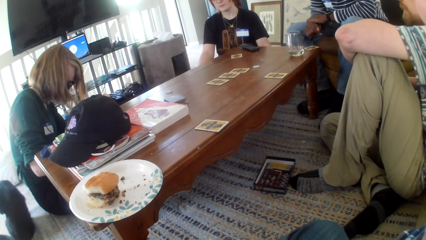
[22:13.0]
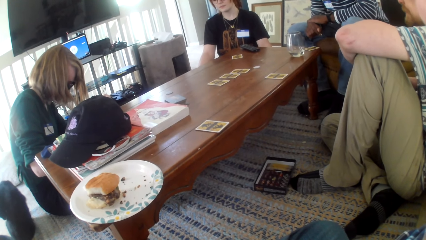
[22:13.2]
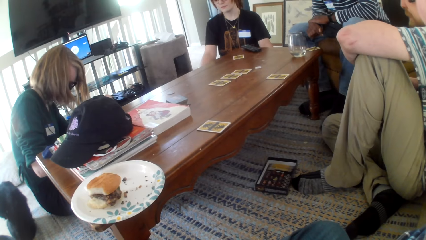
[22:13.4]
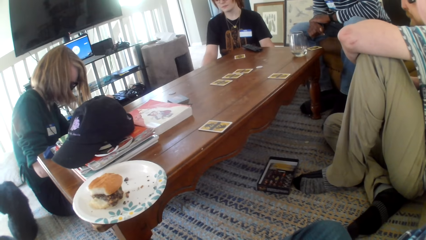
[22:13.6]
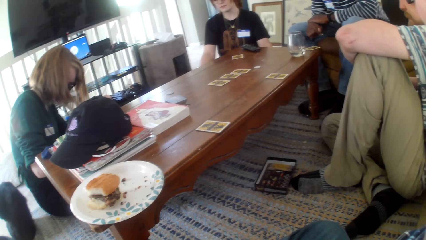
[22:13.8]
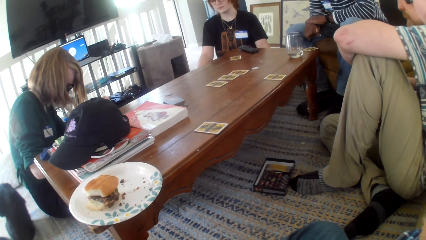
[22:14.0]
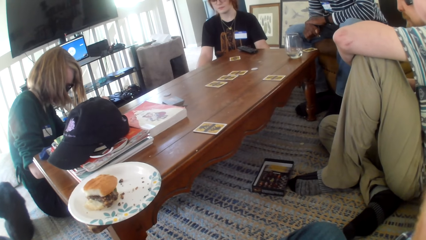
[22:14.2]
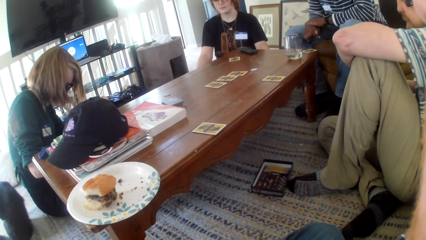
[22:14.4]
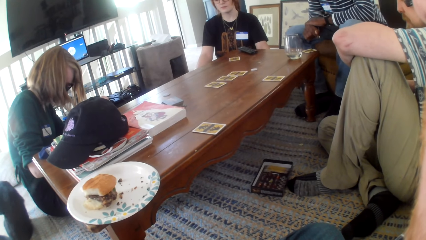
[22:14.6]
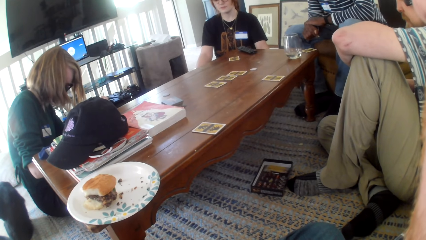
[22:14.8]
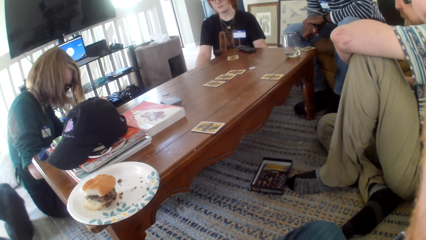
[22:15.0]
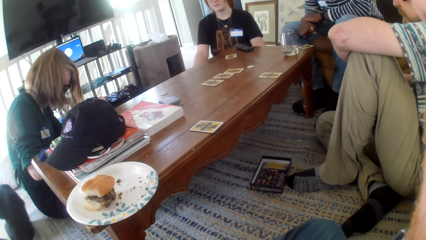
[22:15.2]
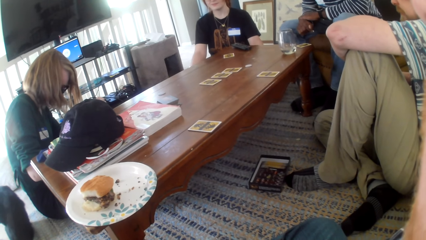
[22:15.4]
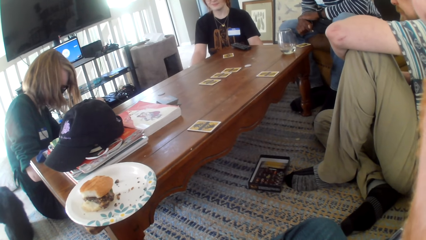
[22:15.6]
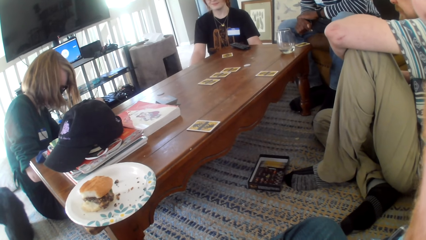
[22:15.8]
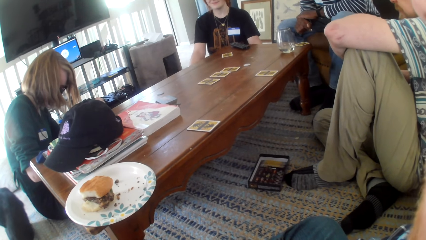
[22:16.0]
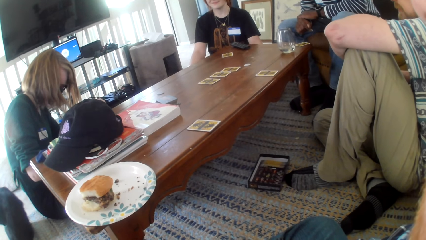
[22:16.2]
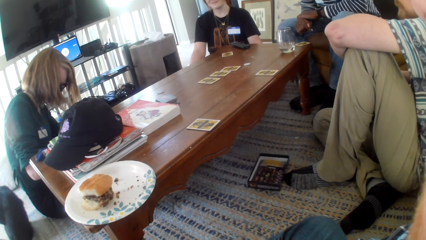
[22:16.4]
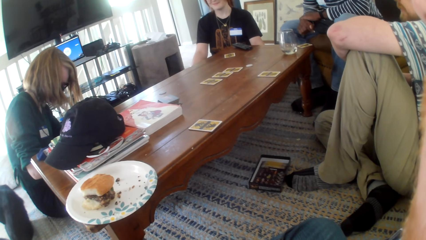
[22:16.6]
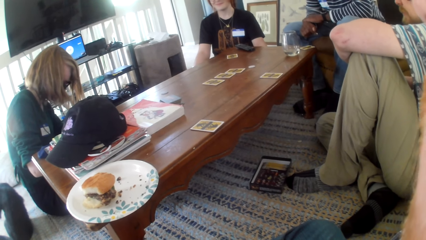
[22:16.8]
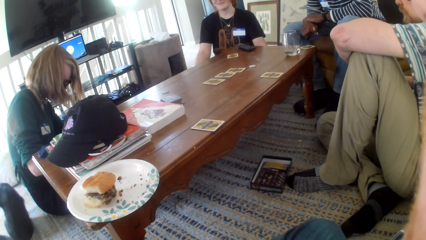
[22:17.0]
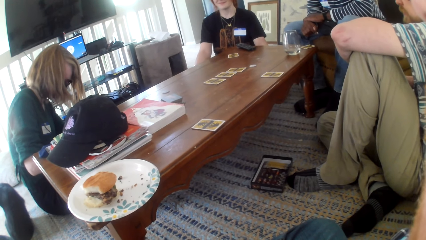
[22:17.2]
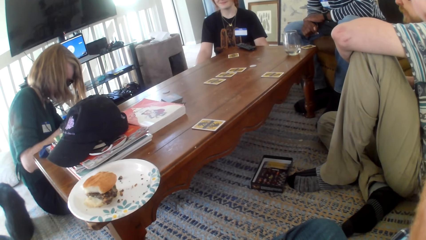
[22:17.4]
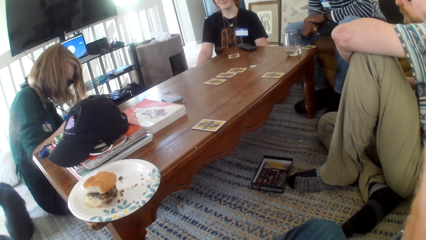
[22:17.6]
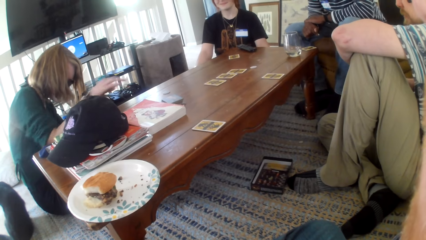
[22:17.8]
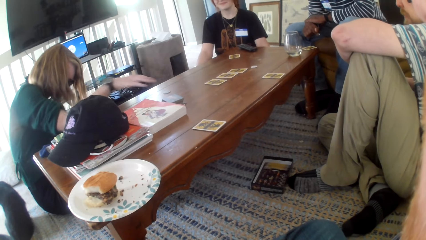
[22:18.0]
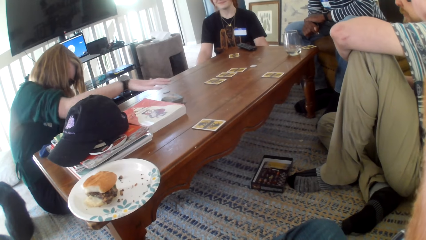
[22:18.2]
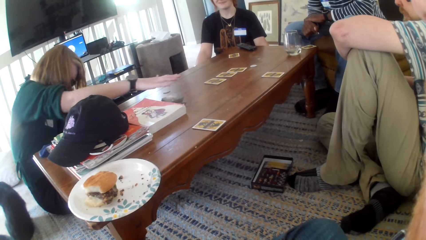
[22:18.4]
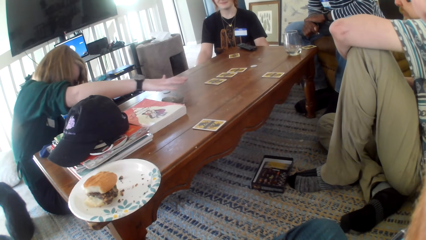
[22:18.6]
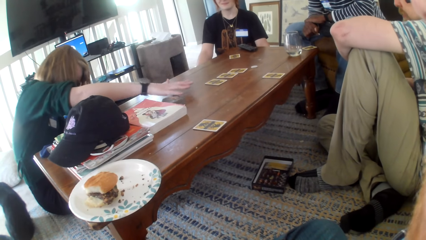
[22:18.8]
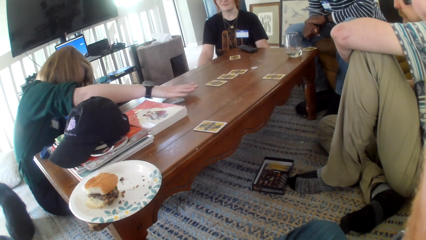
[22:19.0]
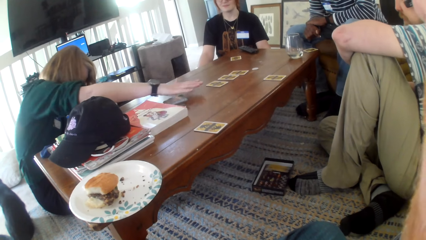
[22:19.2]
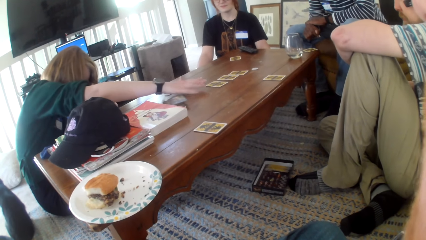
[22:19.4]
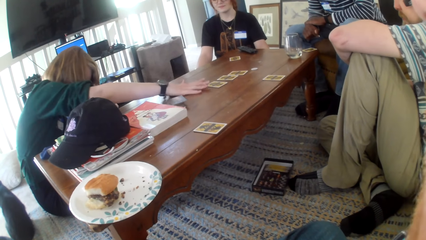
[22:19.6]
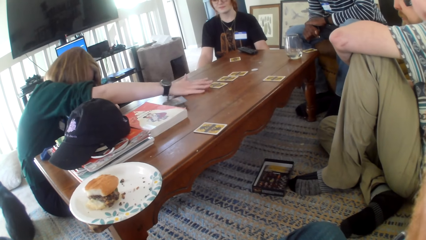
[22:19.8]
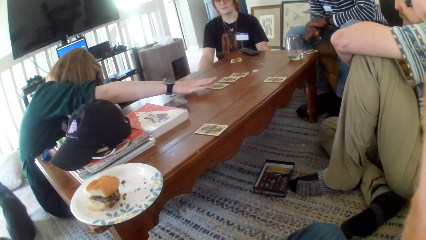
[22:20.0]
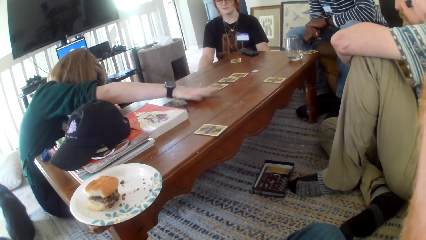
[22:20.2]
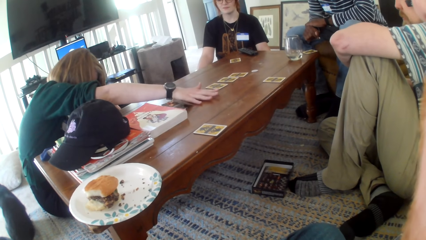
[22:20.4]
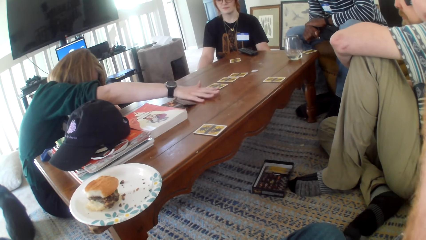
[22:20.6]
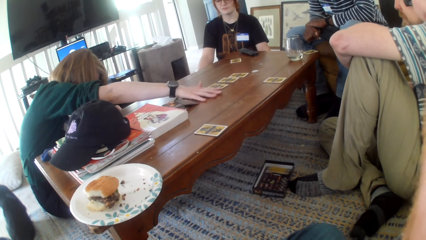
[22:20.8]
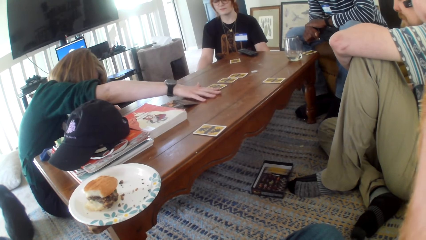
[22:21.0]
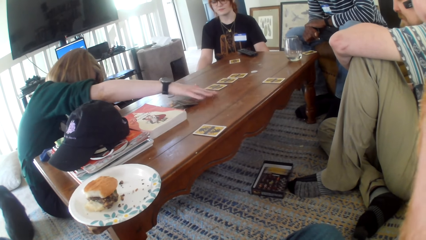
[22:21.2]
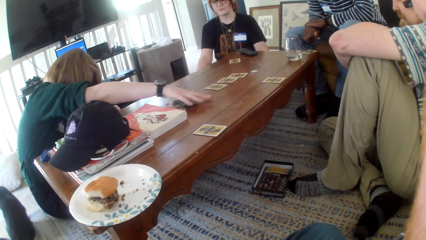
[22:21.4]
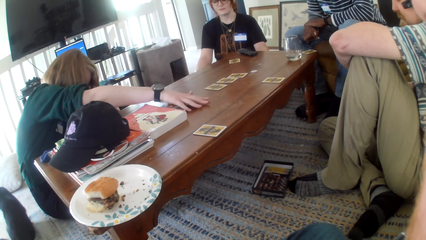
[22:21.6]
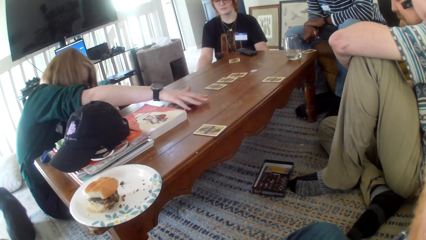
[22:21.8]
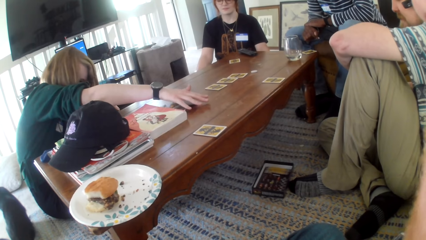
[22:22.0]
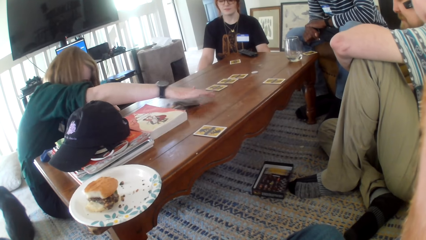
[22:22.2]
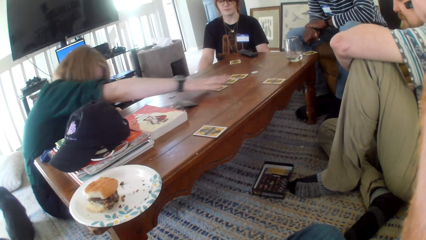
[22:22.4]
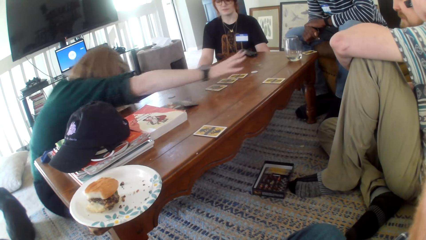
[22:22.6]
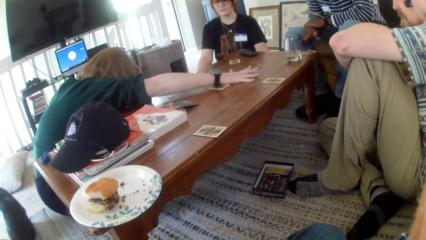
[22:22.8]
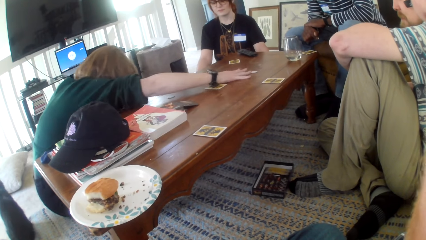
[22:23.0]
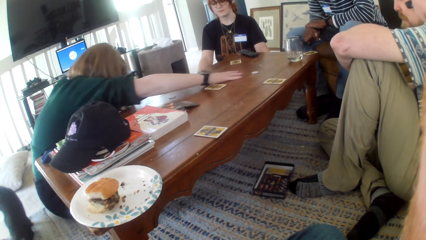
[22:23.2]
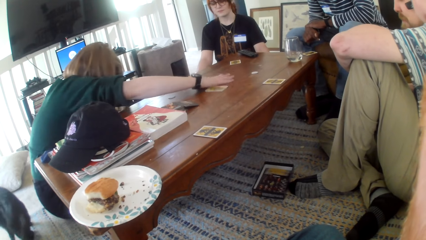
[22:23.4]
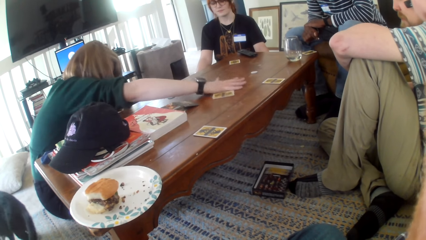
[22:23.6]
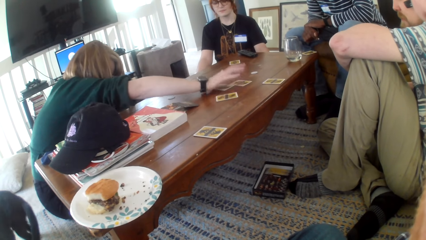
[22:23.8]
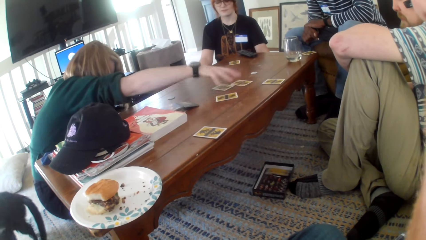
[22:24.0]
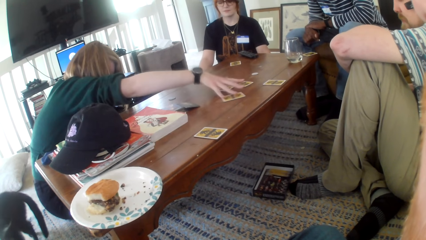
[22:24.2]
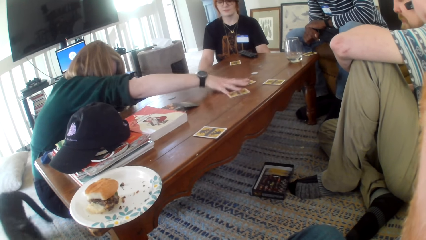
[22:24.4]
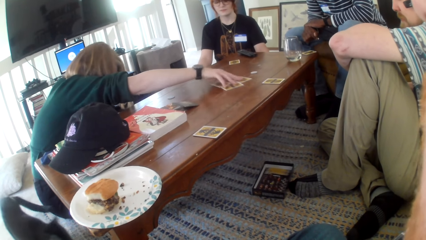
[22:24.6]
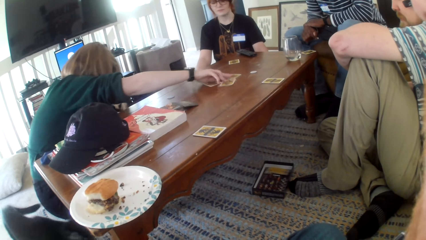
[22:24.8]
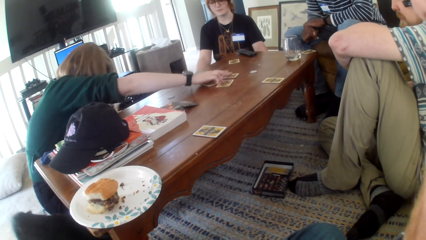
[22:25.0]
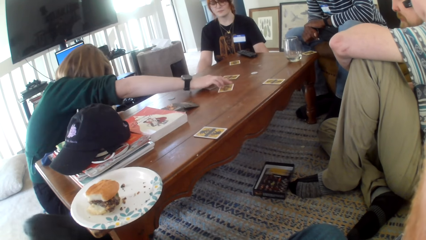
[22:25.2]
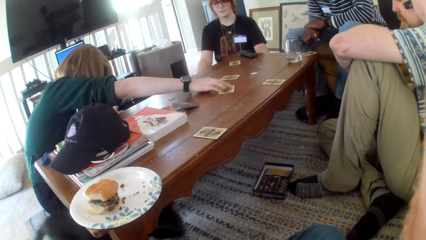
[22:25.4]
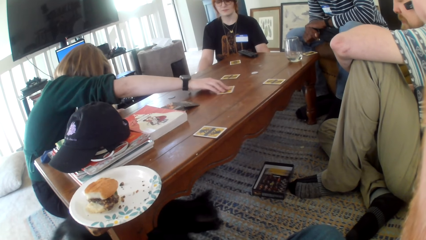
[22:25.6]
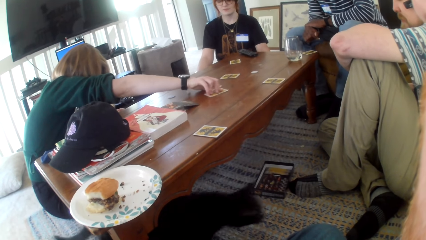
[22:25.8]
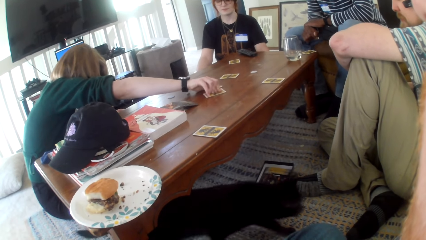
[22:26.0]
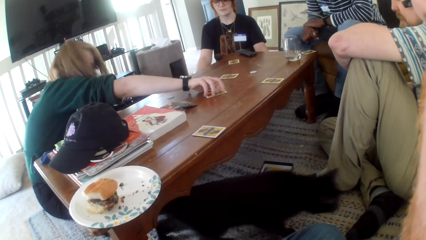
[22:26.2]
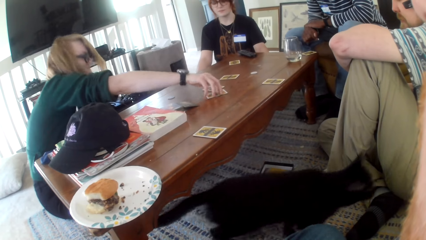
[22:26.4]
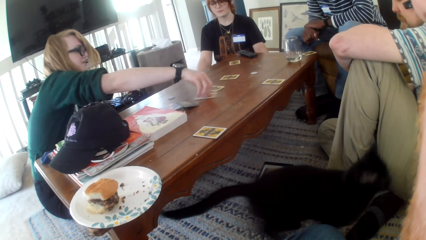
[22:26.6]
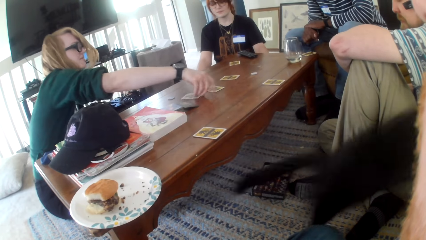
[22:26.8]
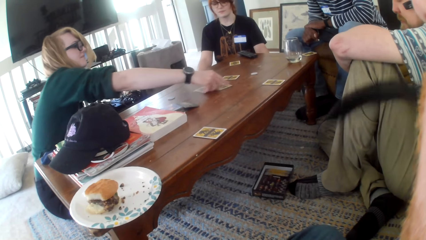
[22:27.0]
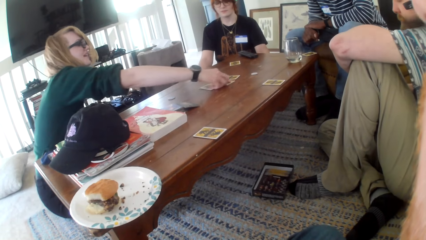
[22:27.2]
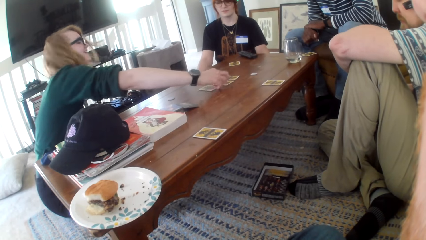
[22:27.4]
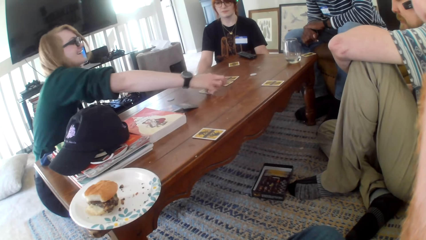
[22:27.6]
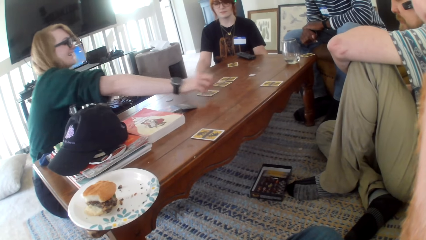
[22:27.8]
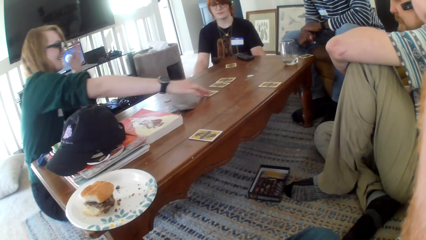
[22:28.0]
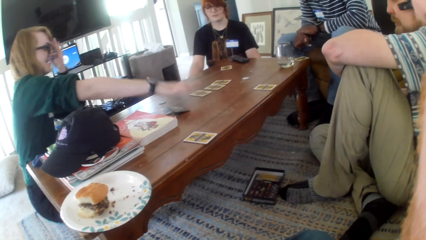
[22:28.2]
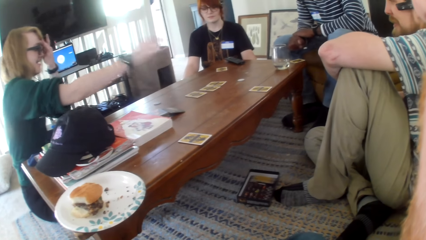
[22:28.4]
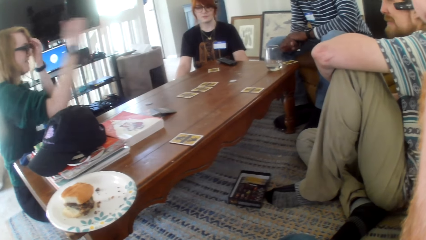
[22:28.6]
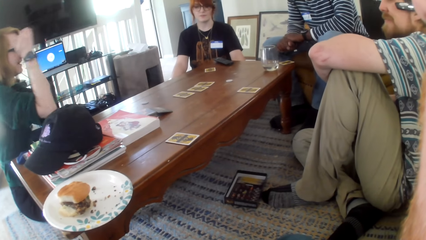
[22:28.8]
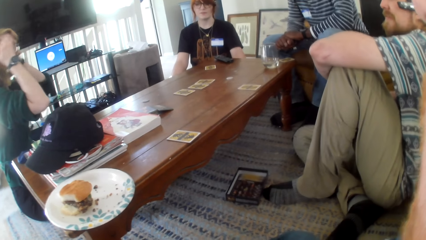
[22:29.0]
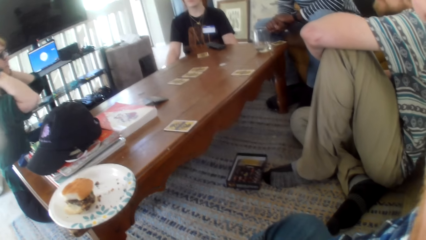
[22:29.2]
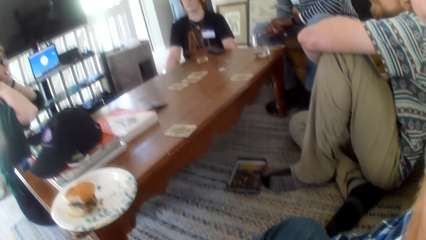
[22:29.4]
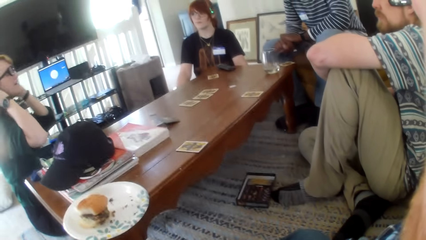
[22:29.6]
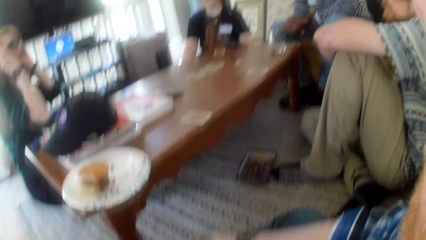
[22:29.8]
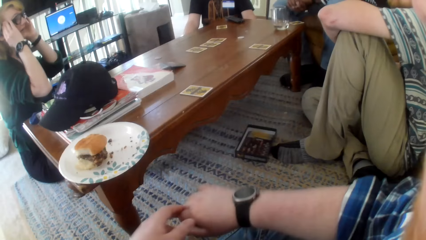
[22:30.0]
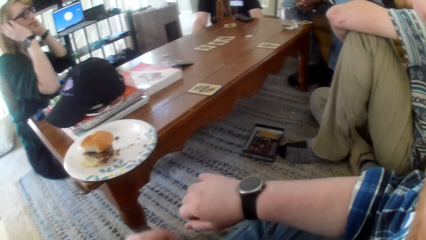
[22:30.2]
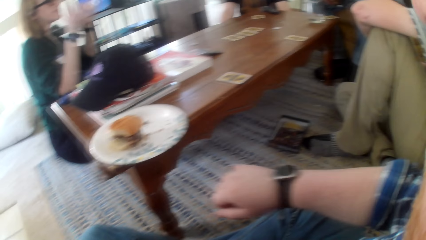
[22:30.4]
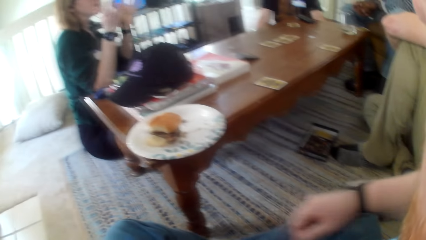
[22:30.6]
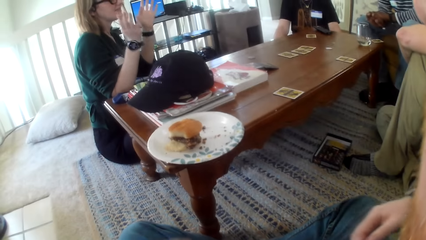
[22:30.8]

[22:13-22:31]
A woman moves her hand around the table. The woman moves the cards around the table. The woman talks and laughs. The woman talks.
